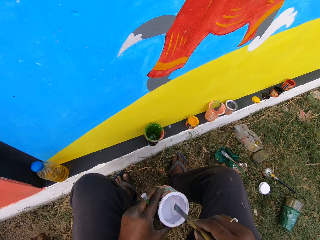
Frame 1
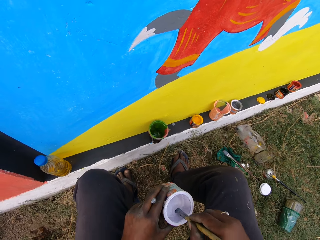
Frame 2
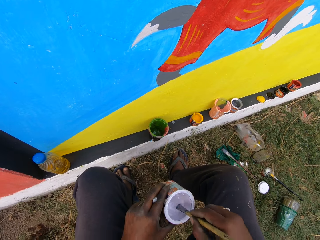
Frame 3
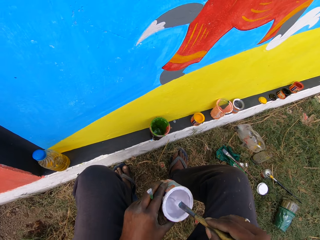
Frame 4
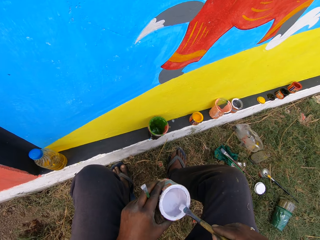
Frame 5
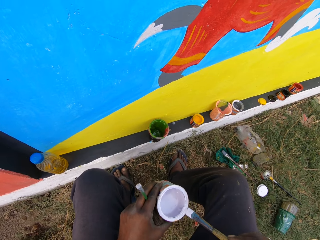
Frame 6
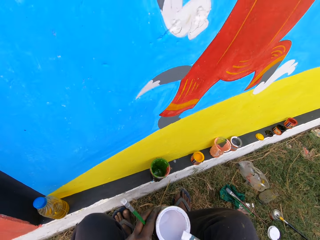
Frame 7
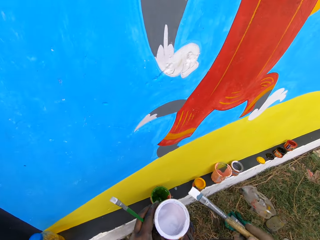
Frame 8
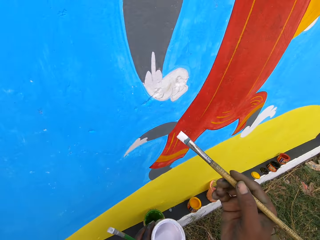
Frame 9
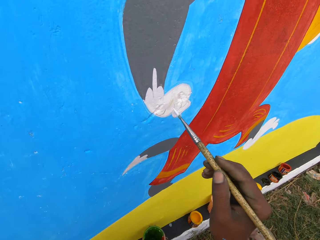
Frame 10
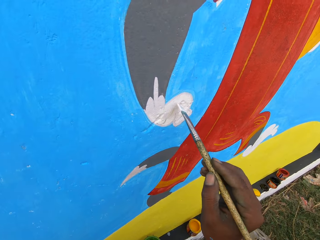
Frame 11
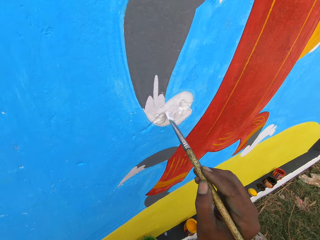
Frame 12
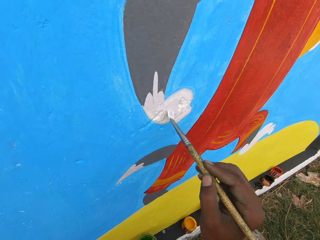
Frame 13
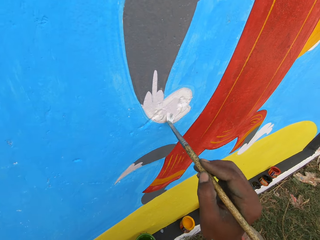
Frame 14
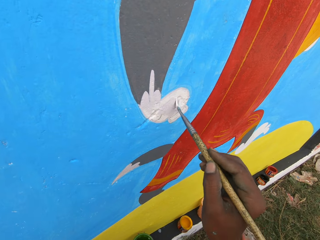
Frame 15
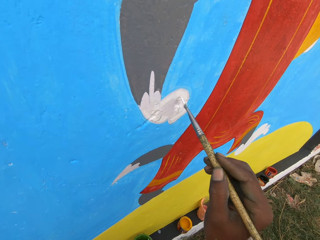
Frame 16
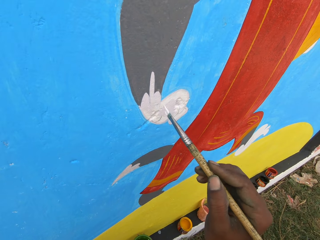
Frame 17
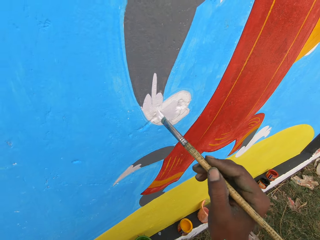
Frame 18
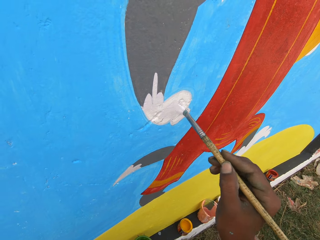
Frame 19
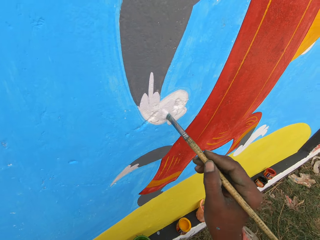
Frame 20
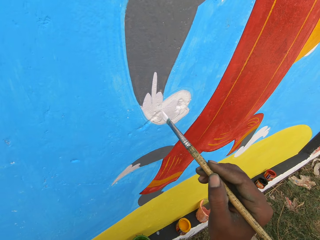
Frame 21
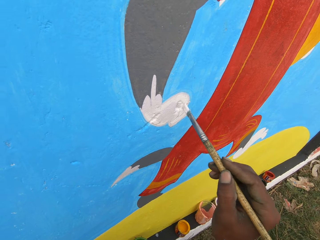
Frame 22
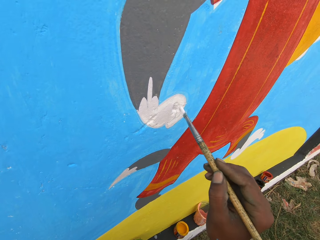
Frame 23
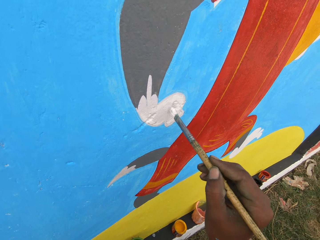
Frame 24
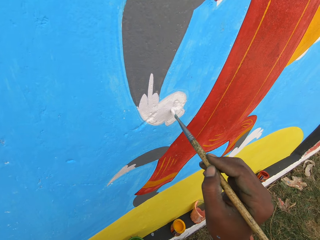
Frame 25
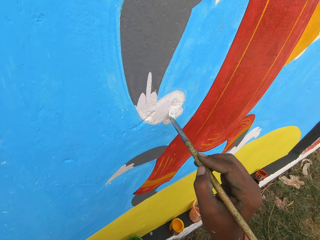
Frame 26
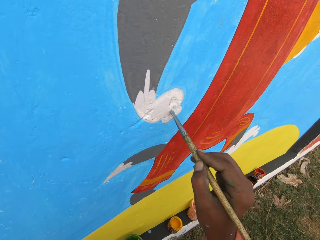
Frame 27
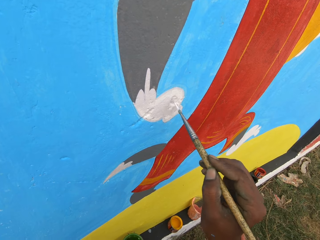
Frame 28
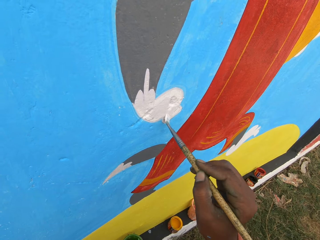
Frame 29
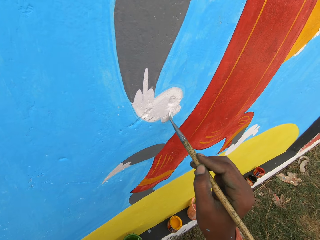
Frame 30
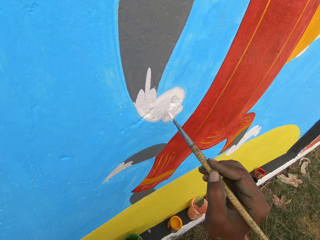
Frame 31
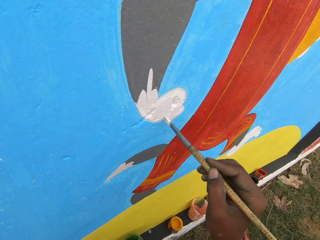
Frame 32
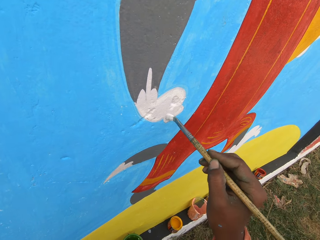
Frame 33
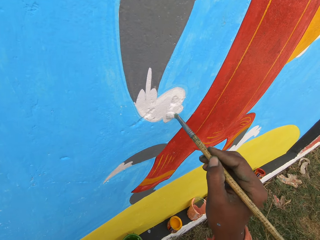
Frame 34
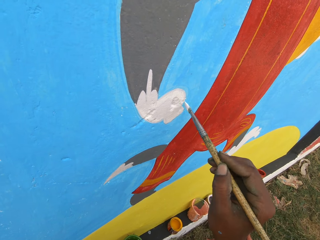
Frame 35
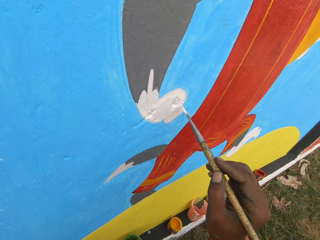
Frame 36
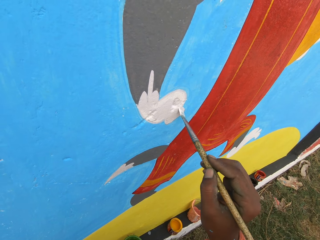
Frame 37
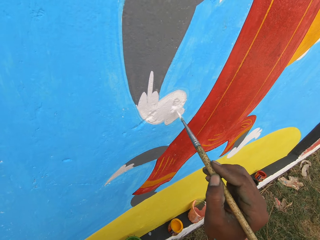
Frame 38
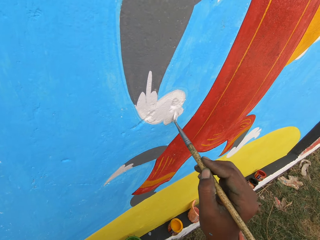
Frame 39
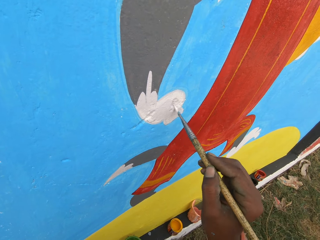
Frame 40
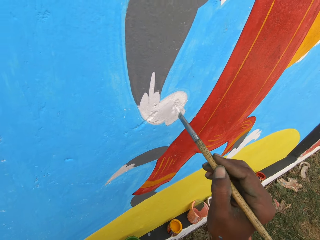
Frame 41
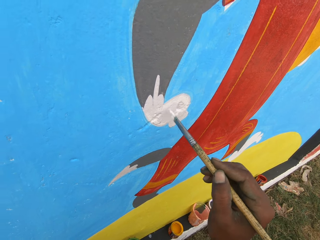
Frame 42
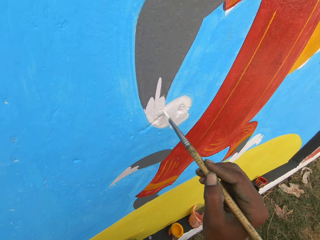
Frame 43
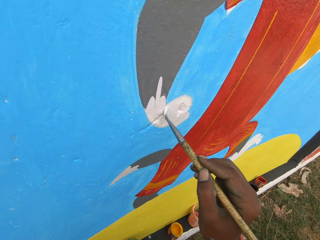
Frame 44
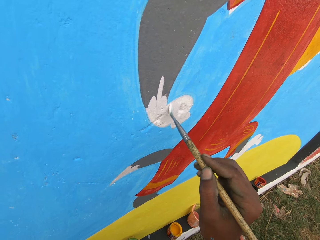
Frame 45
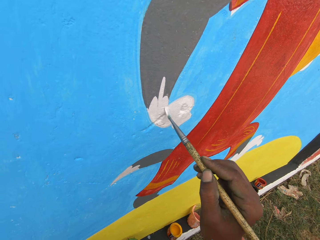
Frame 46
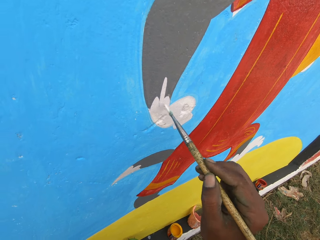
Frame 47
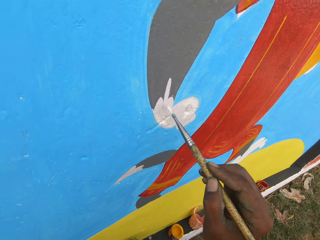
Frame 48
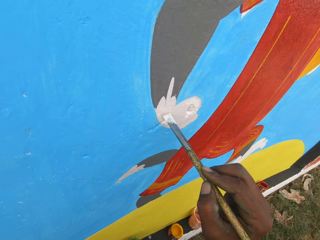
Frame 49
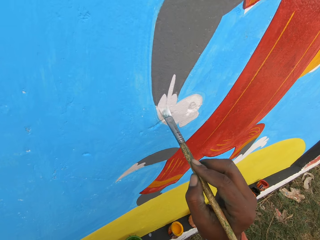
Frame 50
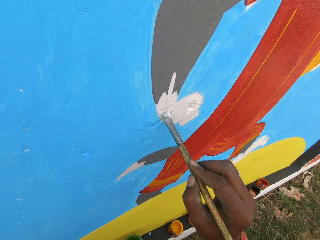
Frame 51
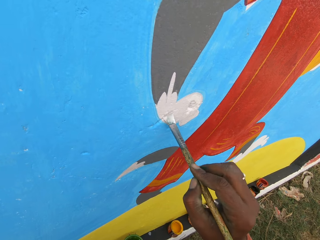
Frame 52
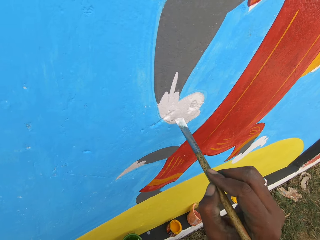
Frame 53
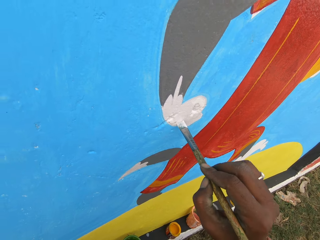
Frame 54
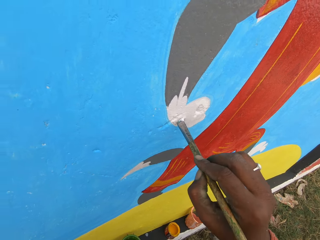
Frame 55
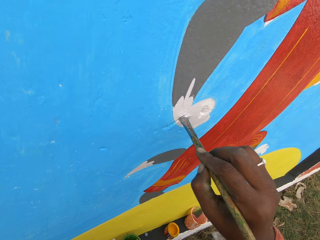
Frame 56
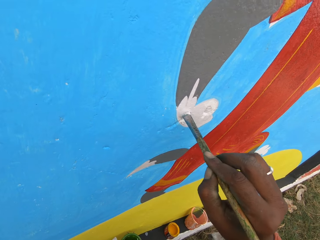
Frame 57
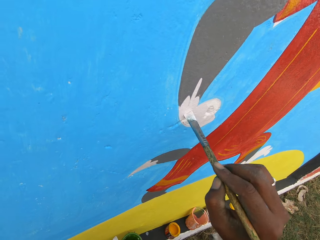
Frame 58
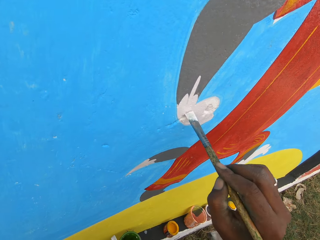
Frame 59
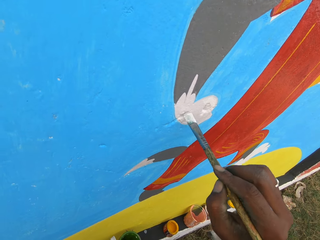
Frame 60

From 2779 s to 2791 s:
The camera wearer dips the paint brush, the flat painting brush, in the paint can with his right hand. He rubs the paint brush on the edge of the paint can. He paints the wall with the paint brush.

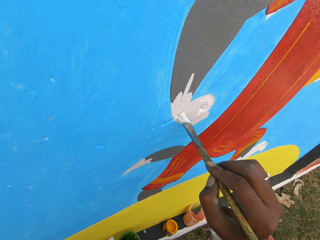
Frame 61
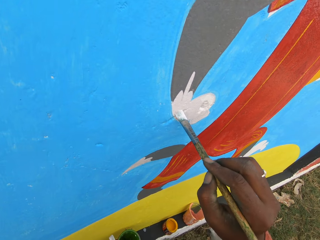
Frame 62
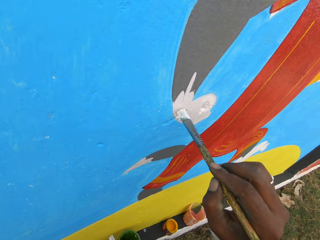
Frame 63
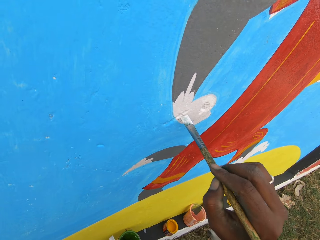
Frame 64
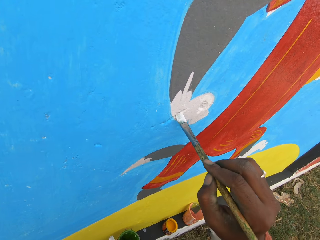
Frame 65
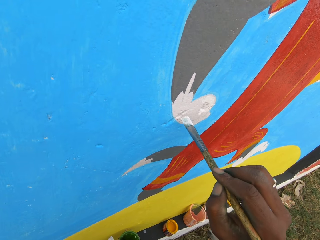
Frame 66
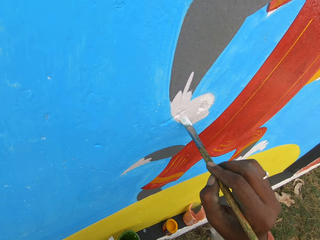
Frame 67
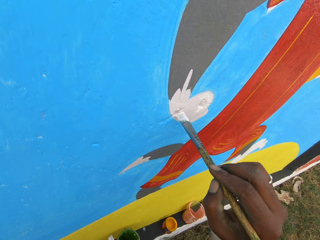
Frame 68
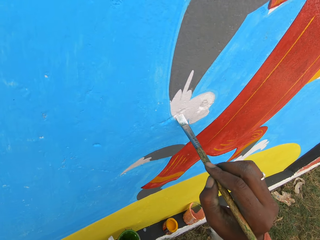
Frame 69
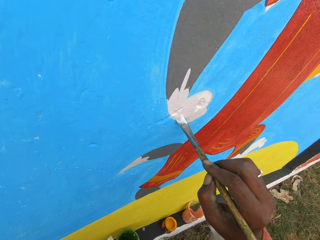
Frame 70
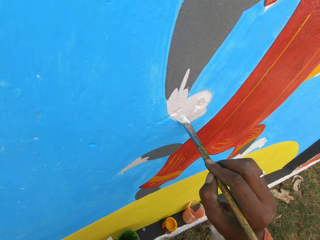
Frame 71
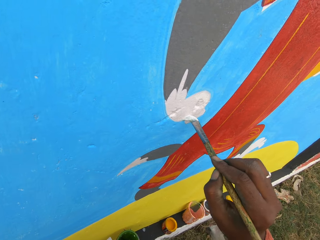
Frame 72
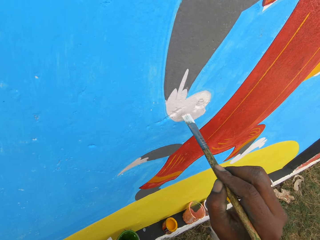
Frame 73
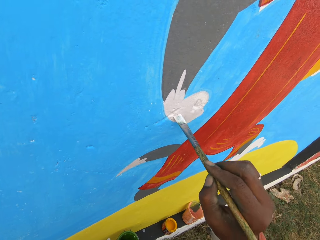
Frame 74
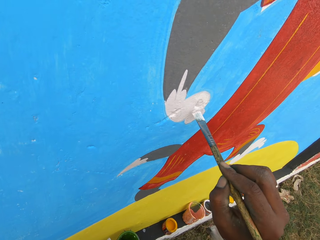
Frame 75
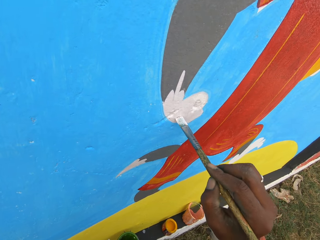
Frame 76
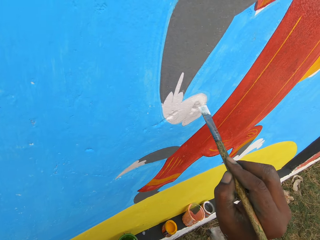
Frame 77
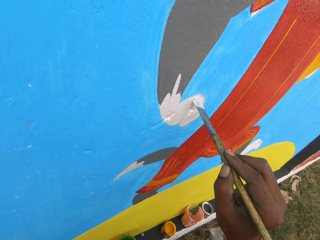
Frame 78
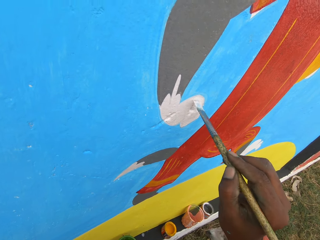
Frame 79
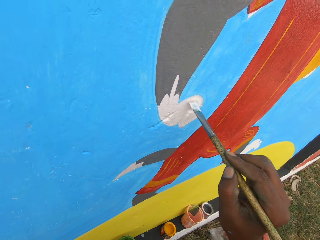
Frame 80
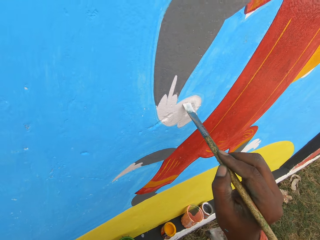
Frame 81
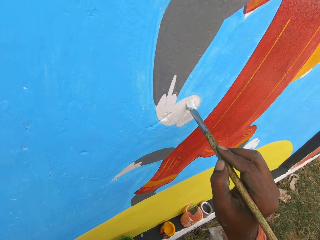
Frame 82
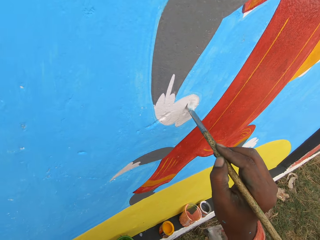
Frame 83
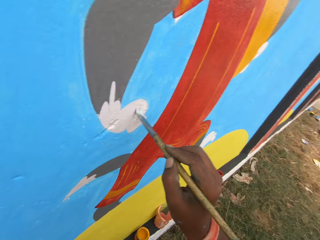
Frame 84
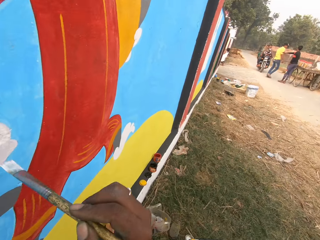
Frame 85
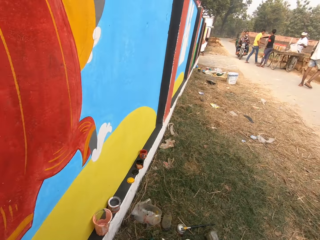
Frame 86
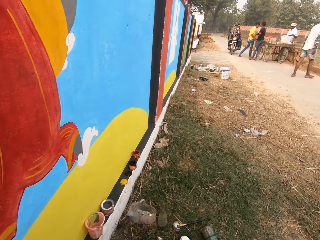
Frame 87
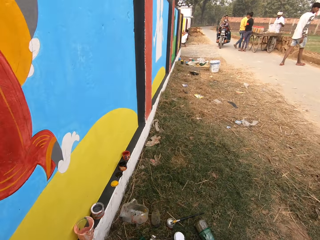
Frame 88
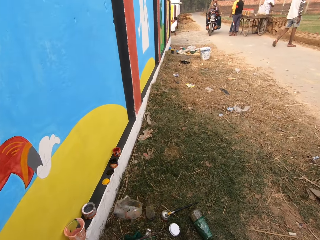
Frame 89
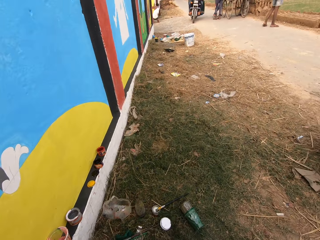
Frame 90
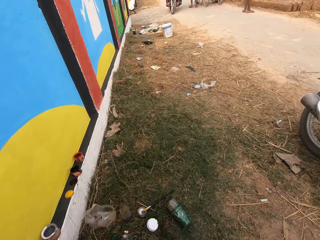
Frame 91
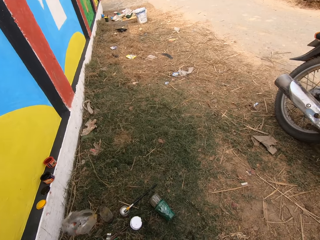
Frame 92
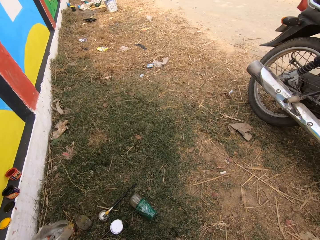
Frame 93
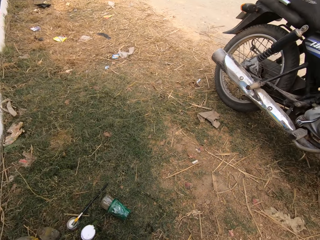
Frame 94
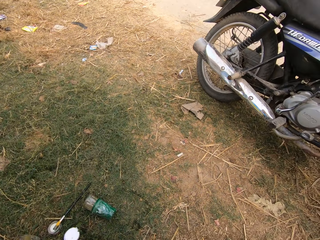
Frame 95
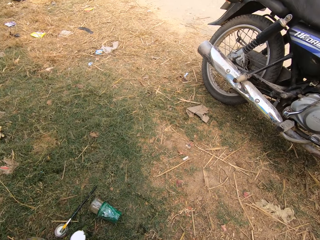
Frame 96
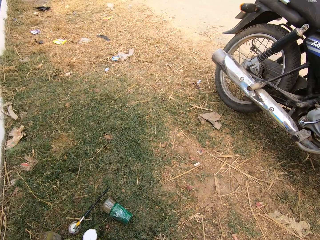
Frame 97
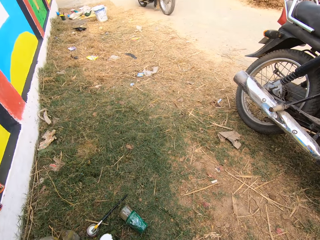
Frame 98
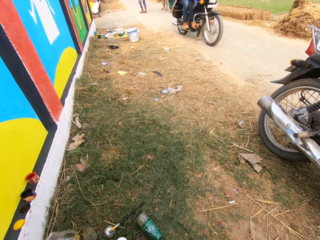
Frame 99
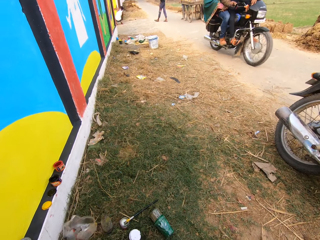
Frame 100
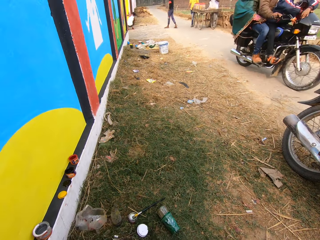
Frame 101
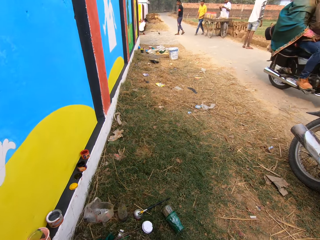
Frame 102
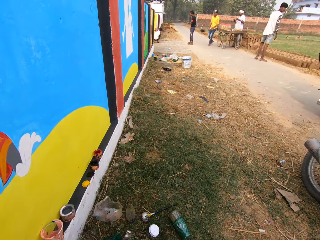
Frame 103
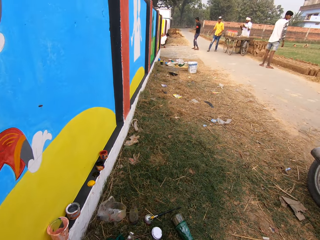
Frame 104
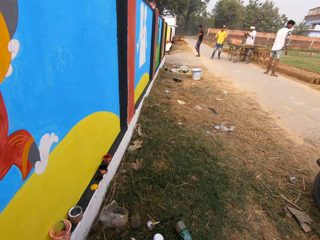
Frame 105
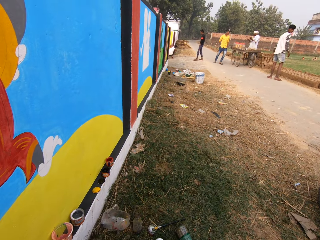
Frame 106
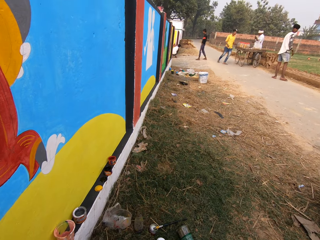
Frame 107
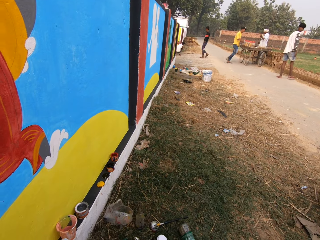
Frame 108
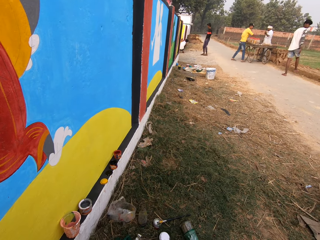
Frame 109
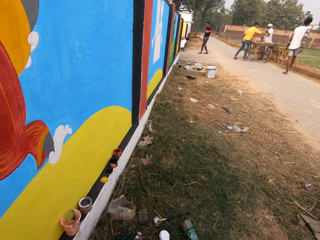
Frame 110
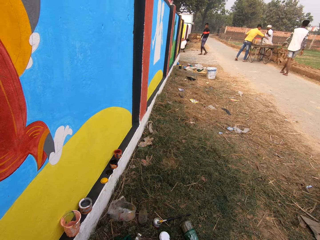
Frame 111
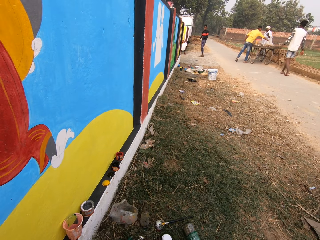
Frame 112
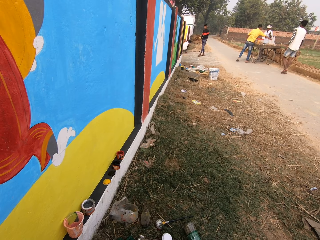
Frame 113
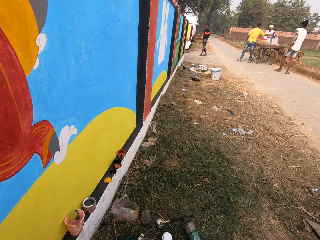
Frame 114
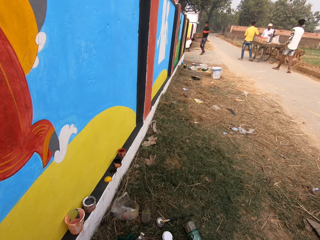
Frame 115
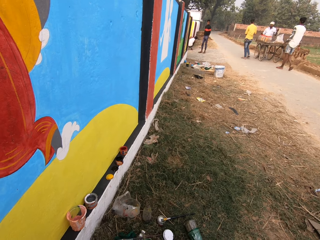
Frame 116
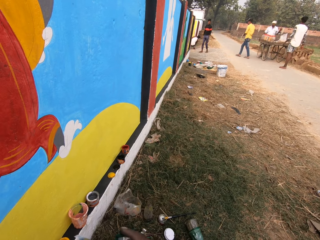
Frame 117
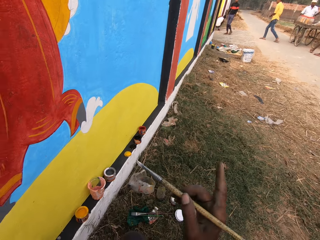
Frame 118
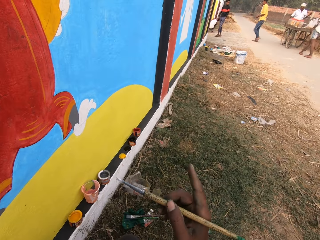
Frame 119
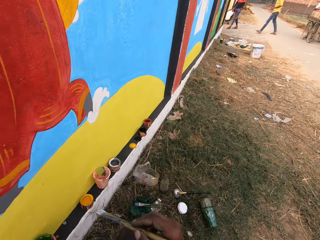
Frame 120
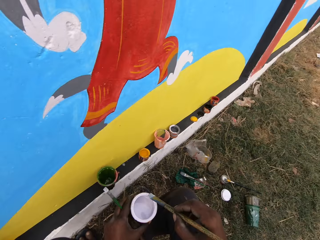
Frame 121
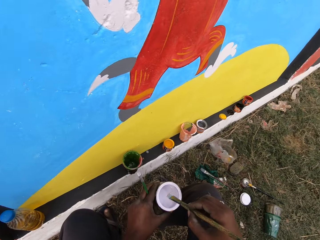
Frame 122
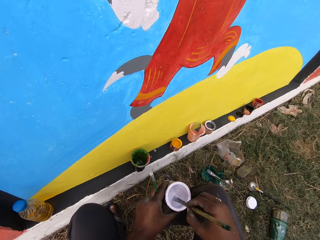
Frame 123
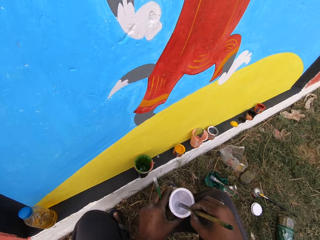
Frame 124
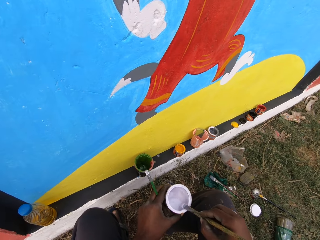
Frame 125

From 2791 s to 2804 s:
The camera wearer turns around. He looks around. He picks up something. He looks around. He gestures with his finger. He dips the flat painting brush into the can.
